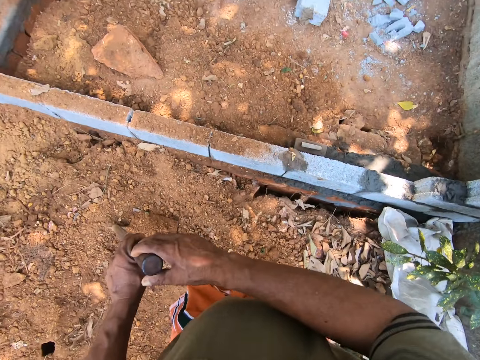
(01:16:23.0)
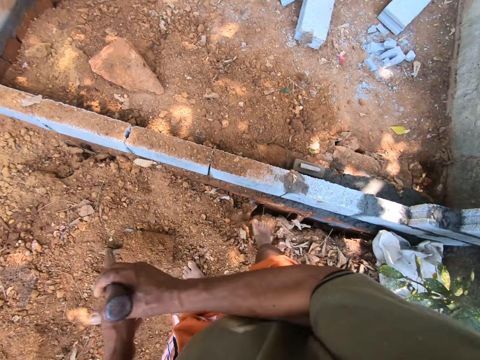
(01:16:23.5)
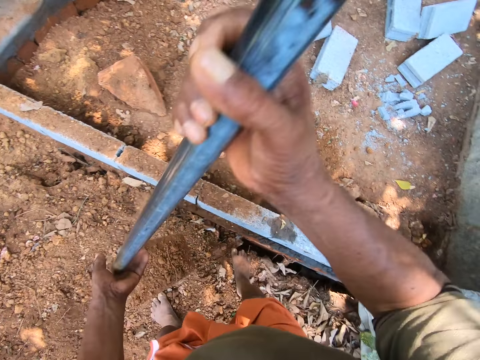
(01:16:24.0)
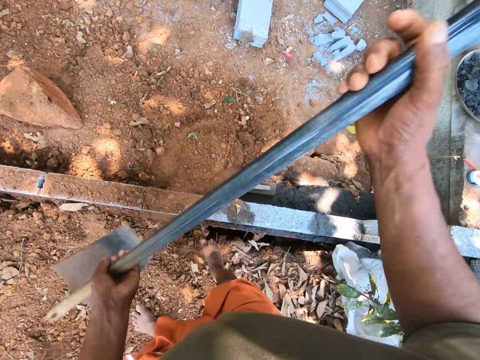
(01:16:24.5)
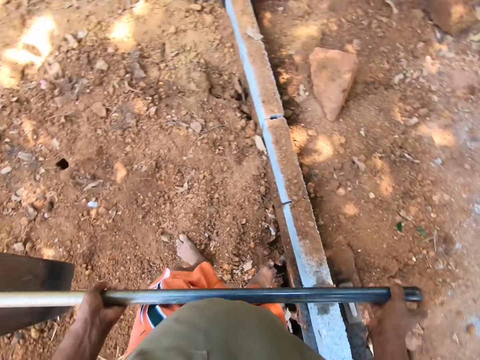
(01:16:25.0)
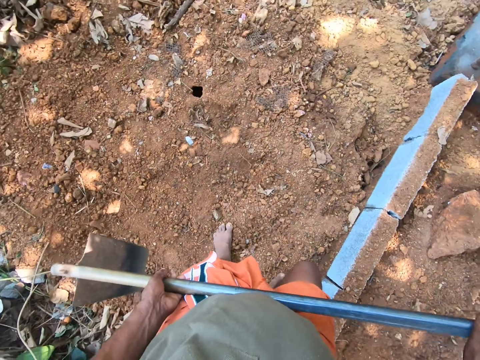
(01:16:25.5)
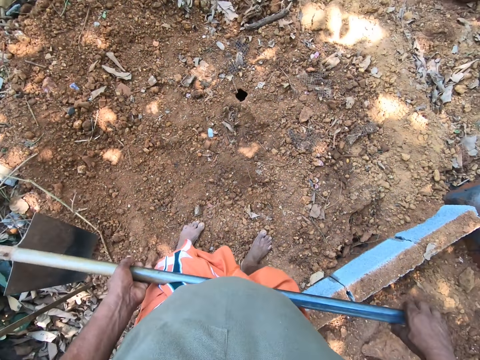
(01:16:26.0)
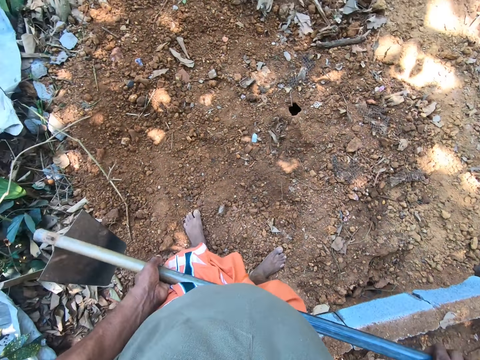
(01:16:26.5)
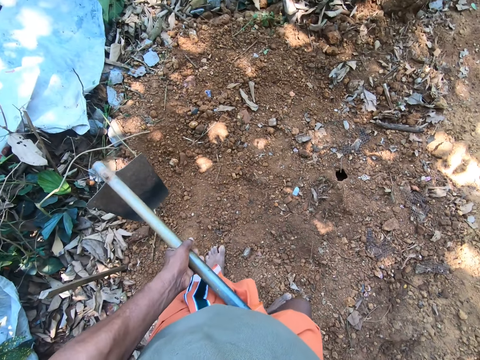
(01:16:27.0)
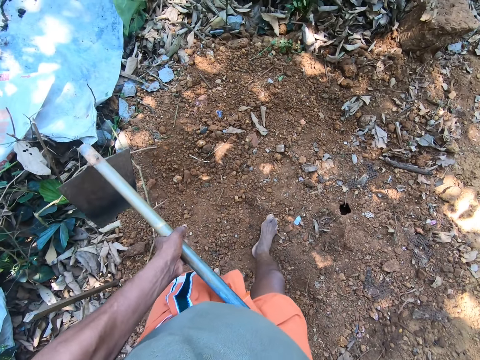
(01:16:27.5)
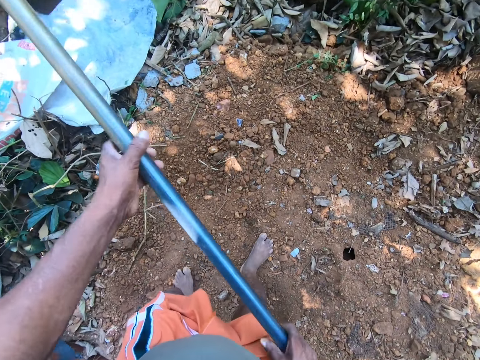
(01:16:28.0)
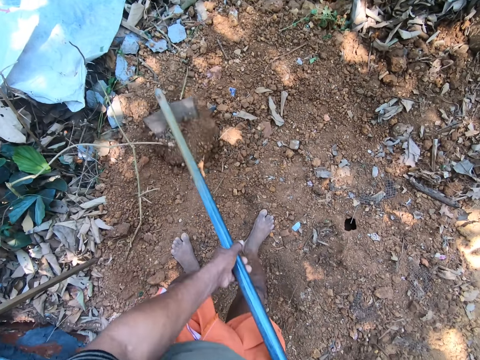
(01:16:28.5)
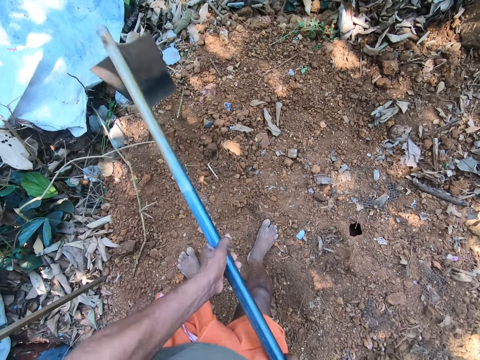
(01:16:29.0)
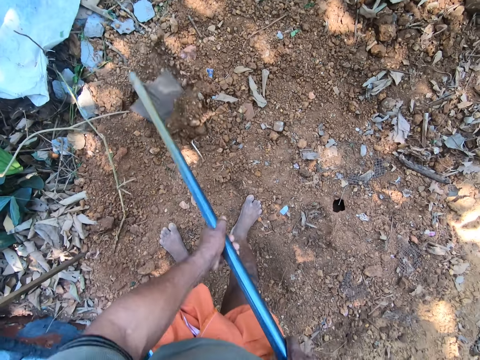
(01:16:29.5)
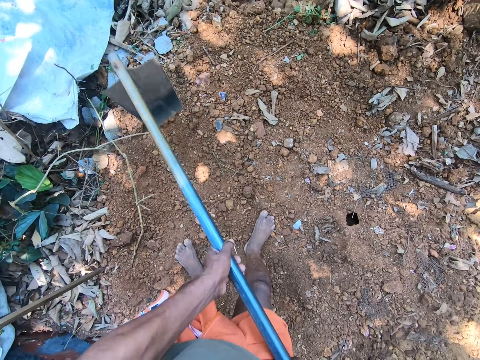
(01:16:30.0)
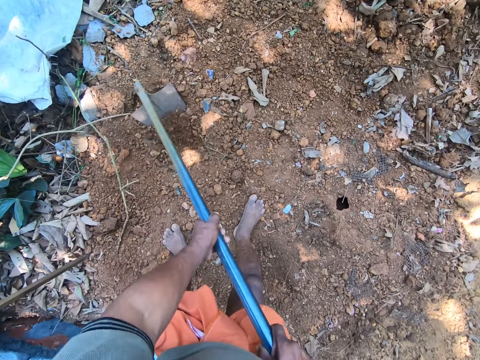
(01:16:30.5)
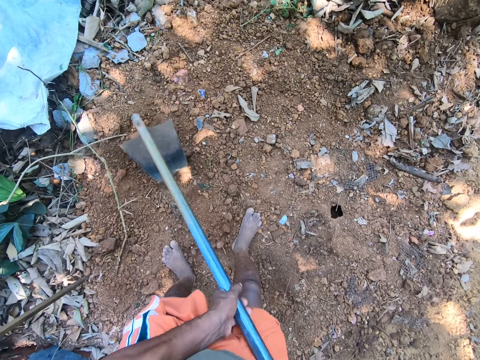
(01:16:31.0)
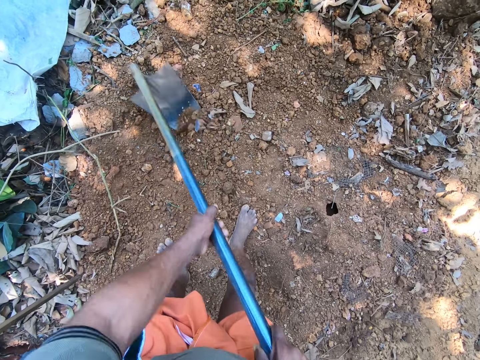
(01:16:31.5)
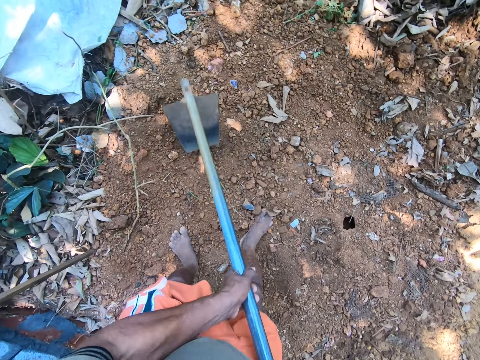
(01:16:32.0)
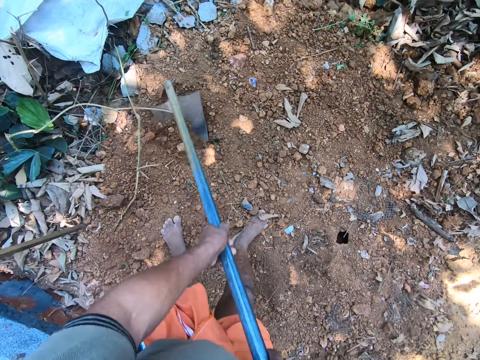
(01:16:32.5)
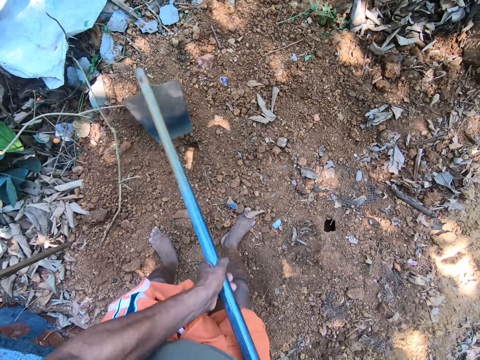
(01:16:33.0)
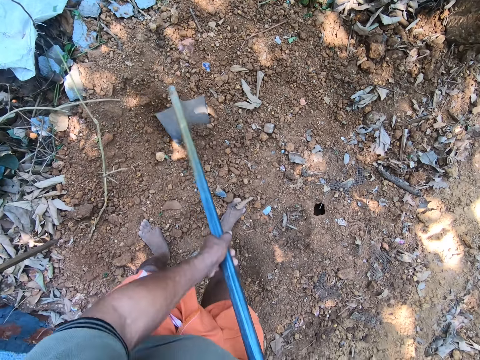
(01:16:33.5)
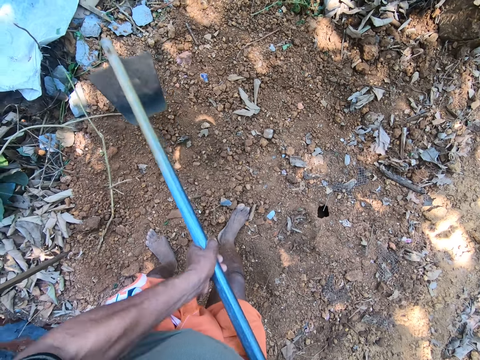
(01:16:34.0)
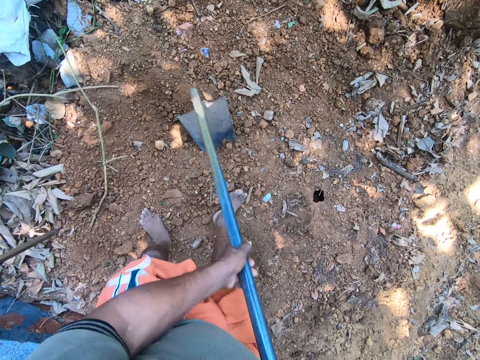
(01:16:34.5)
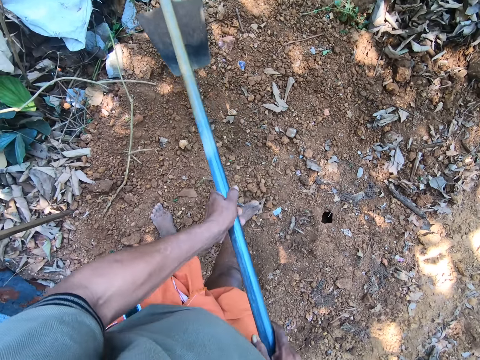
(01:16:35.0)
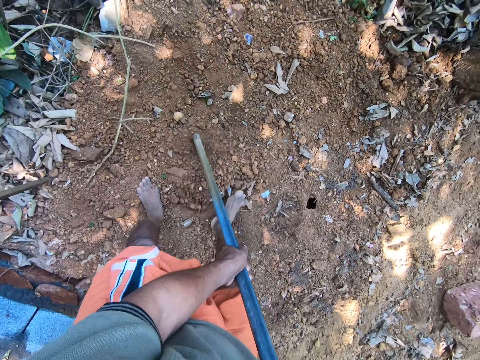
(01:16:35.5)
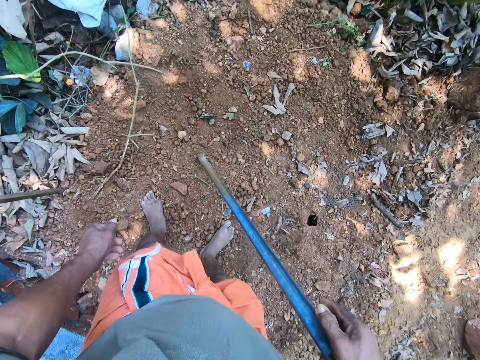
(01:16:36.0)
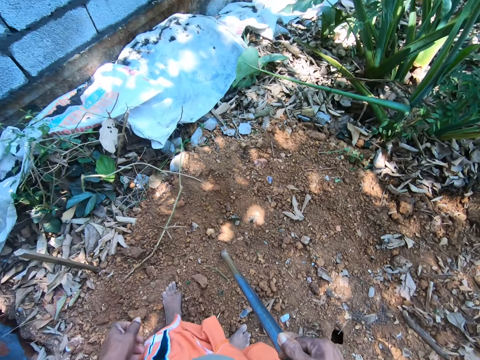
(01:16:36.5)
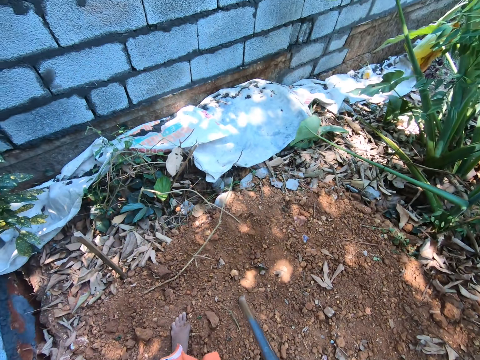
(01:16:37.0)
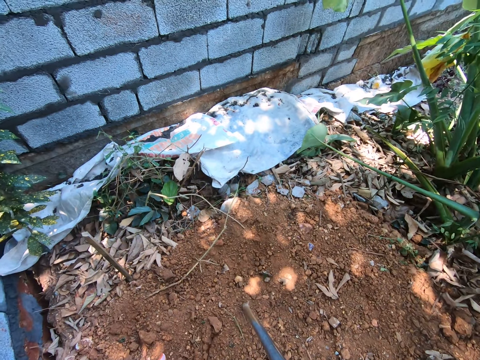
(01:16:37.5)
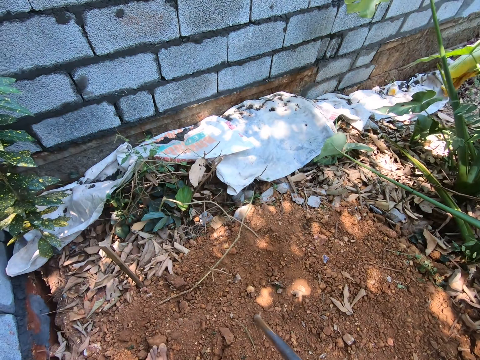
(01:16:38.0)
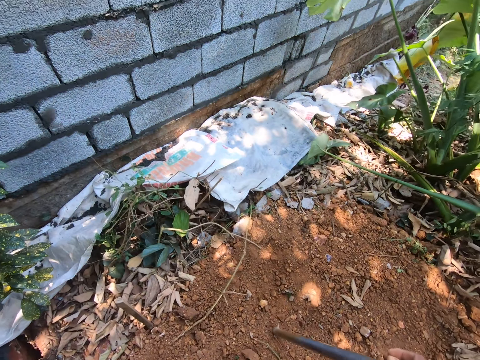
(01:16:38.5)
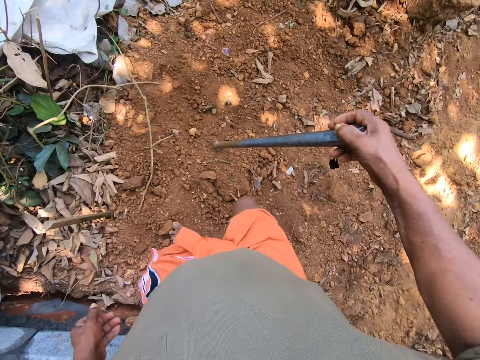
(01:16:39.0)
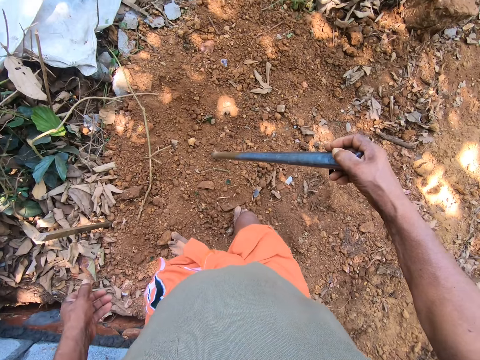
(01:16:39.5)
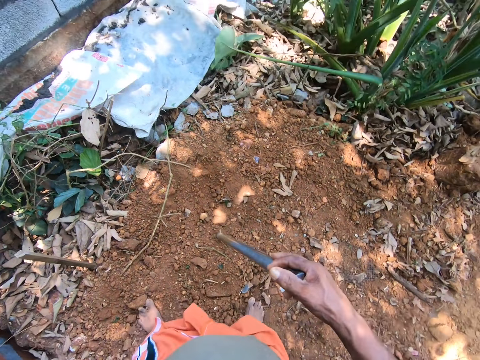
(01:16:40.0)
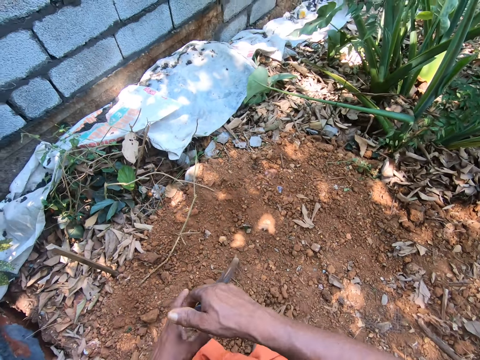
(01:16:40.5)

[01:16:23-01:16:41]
The camera wearer passes the hoe from his left hand to his right hand. He dumps the soil on the ground with the hoe in both hands. He holds the hoe with both hands. He gathers the soil on the ground with the hoe in both hands. He packs the soil on the ground with the hoe in both hands.

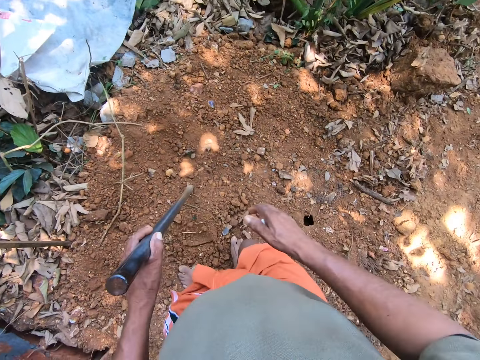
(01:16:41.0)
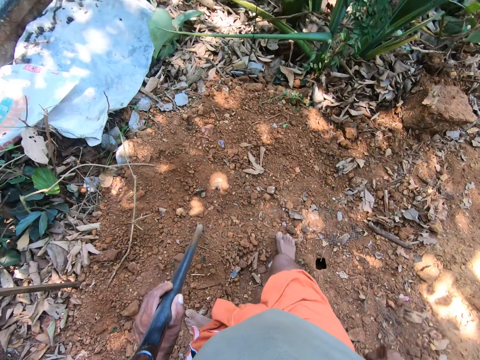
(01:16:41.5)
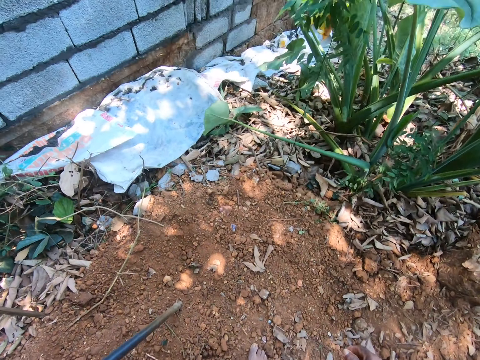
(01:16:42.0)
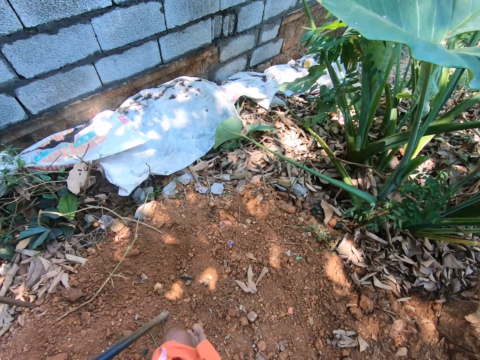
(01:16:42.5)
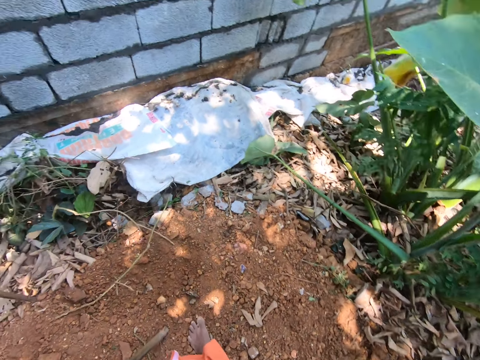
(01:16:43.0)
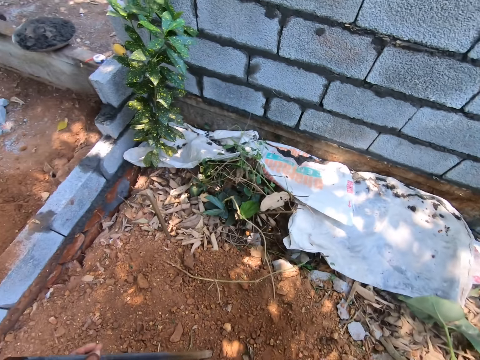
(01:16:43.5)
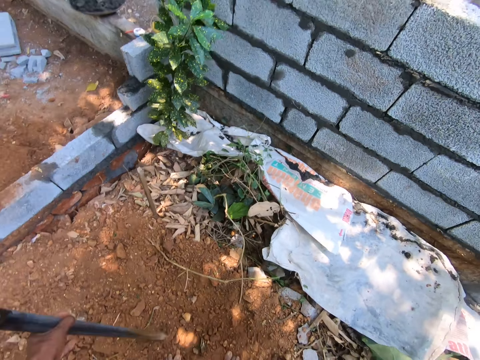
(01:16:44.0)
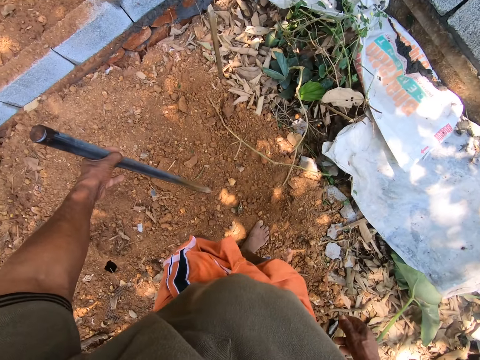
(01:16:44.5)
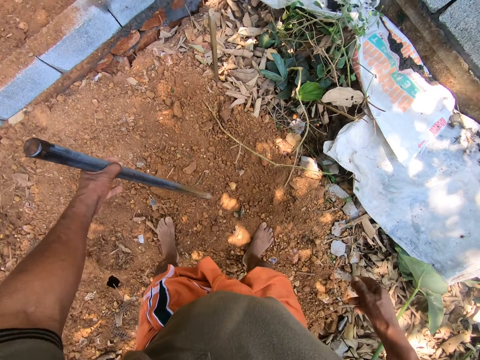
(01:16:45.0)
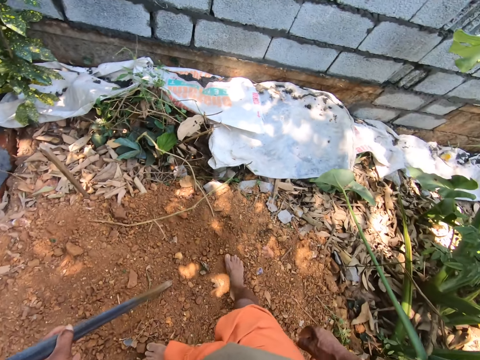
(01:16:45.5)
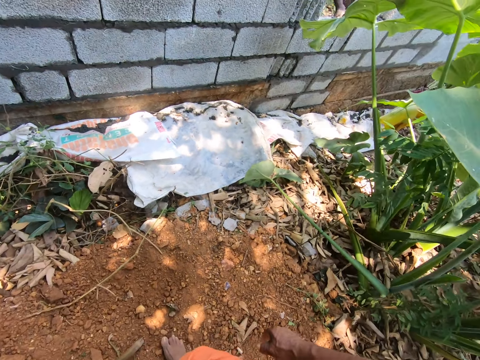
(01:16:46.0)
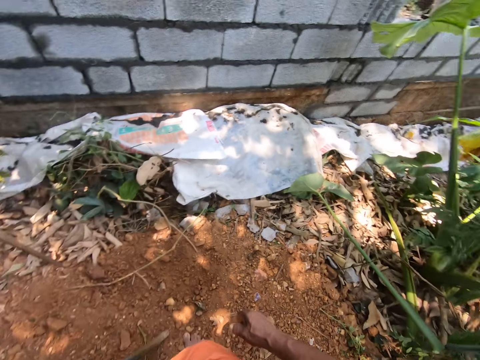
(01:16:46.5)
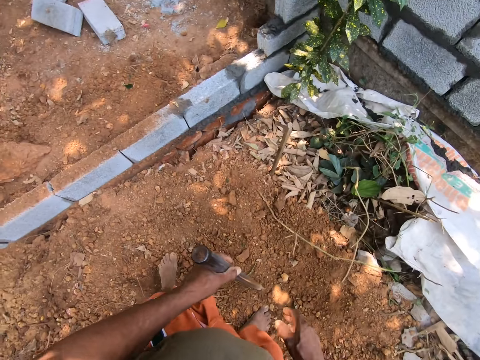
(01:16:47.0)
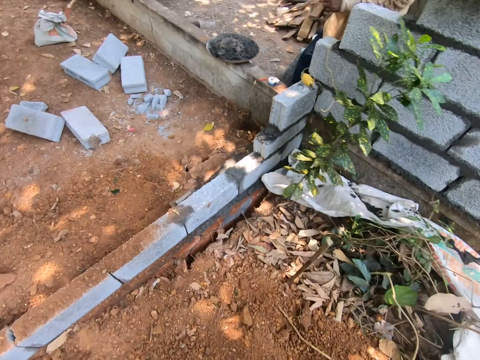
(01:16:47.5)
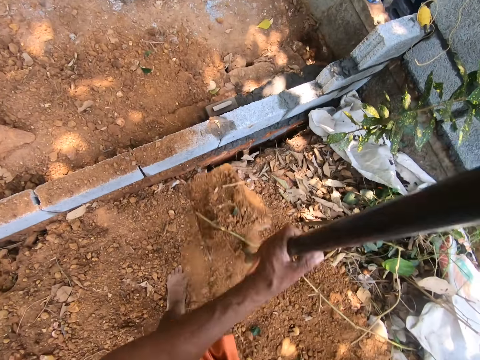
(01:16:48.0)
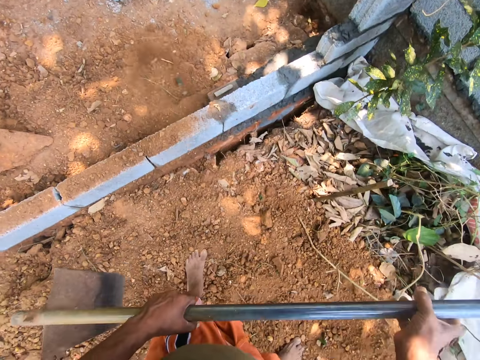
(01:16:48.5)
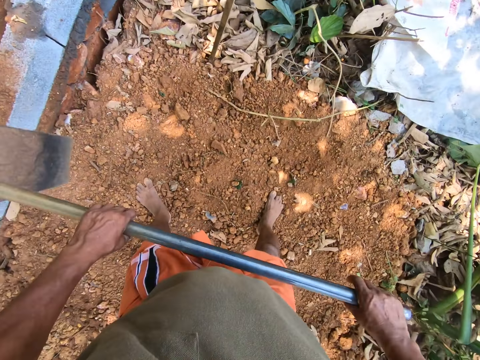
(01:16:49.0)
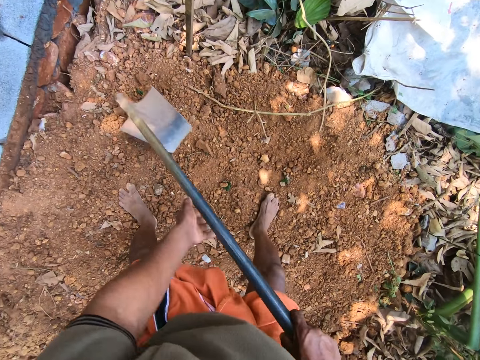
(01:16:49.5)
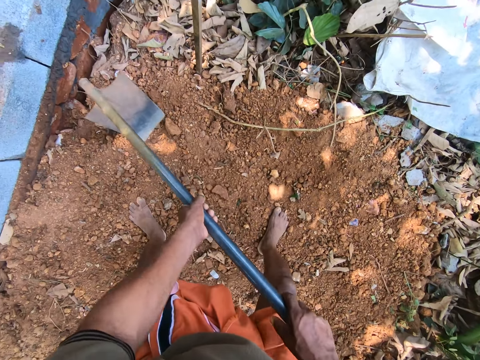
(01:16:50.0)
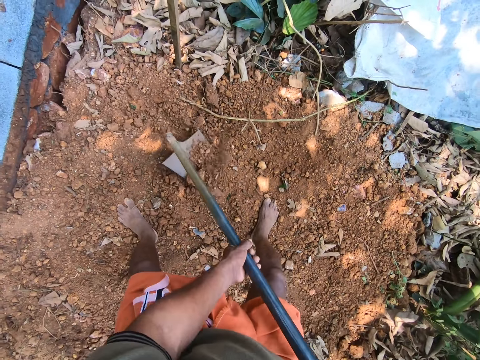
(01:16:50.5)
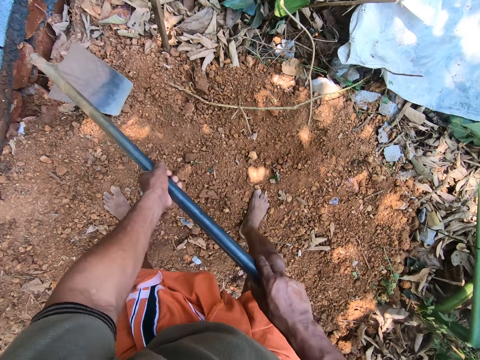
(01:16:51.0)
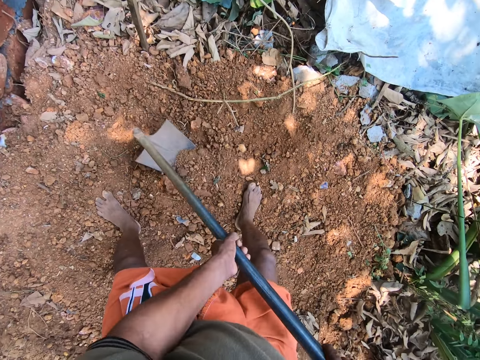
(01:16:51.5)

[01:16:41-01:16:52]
The camera wearer packs the sand with the hoe in his hands. He pours the sand on the ground with the hoe in his hands. He gathers the sand with the hoe in his hands.
